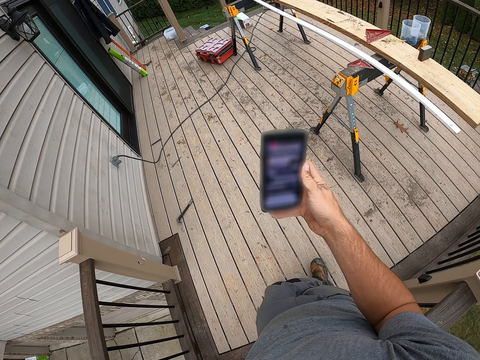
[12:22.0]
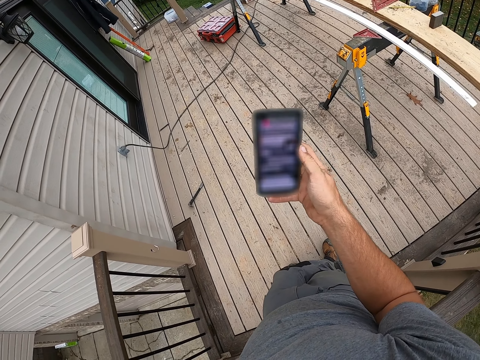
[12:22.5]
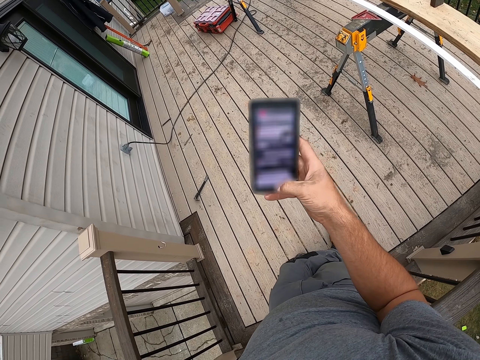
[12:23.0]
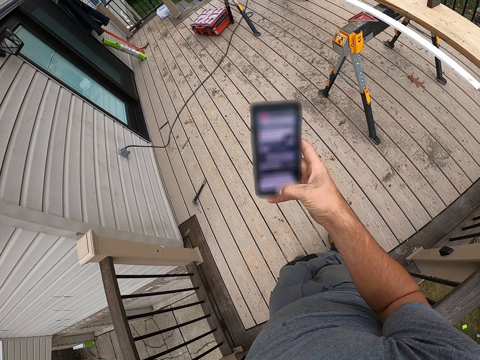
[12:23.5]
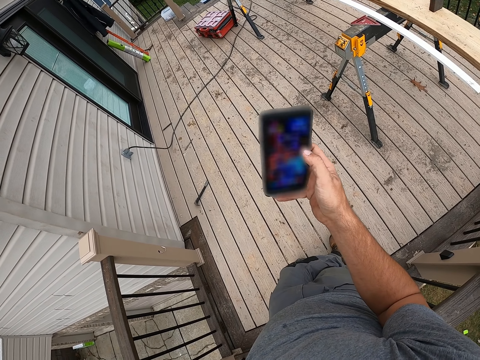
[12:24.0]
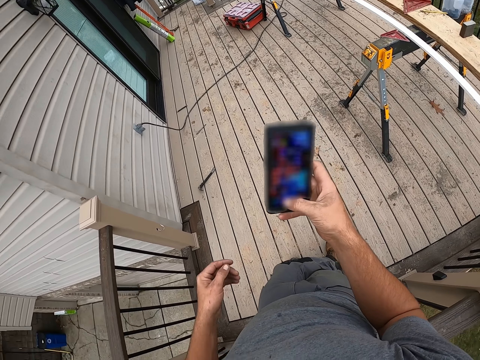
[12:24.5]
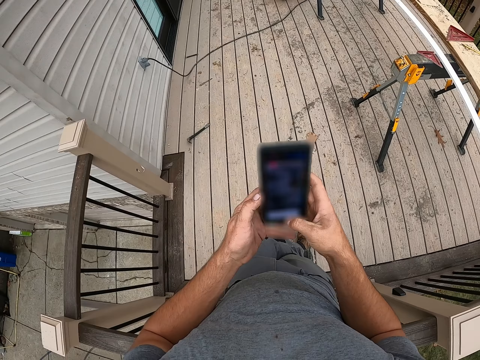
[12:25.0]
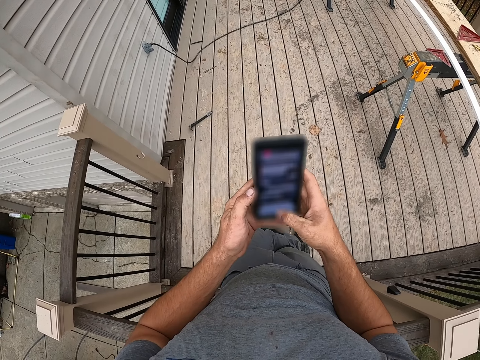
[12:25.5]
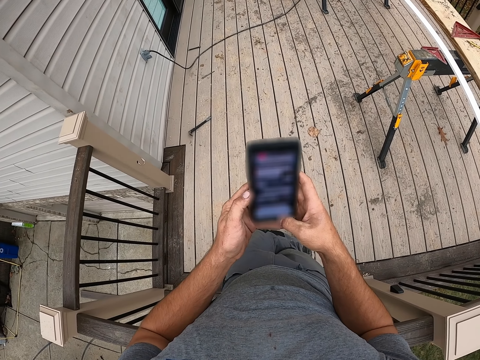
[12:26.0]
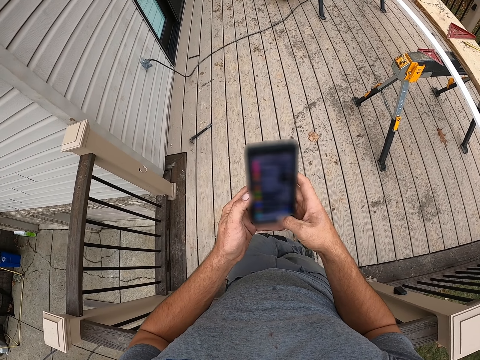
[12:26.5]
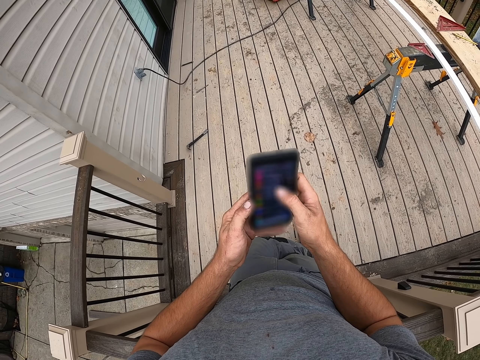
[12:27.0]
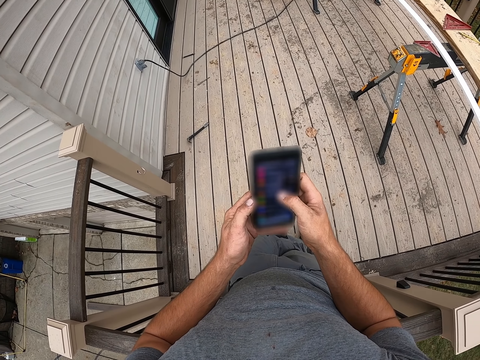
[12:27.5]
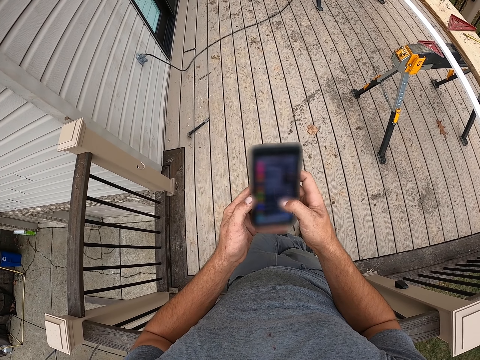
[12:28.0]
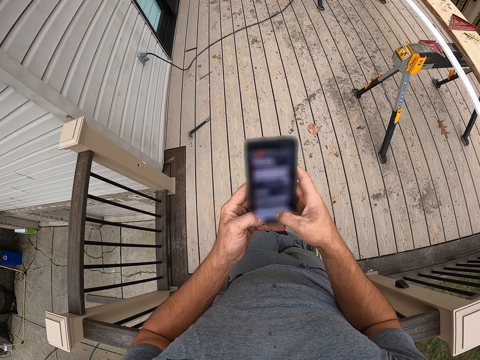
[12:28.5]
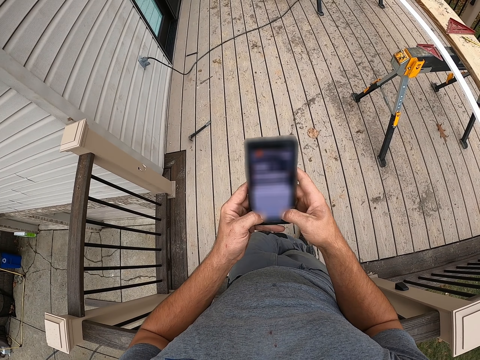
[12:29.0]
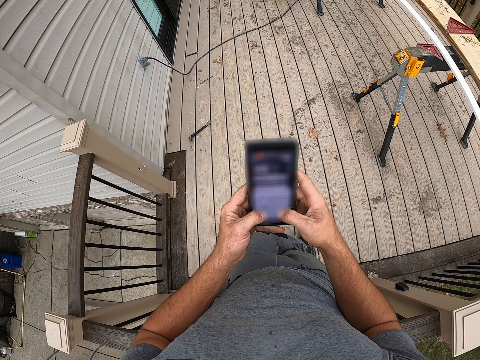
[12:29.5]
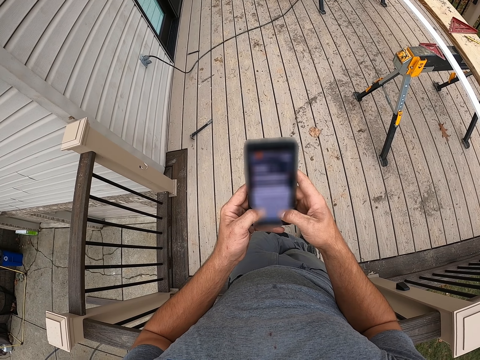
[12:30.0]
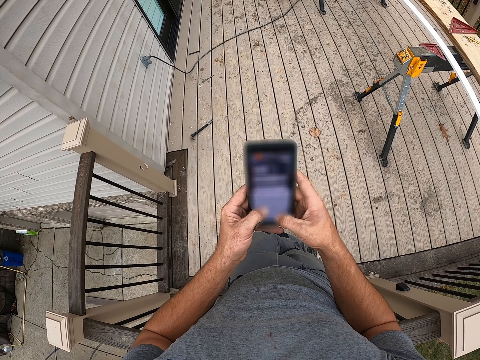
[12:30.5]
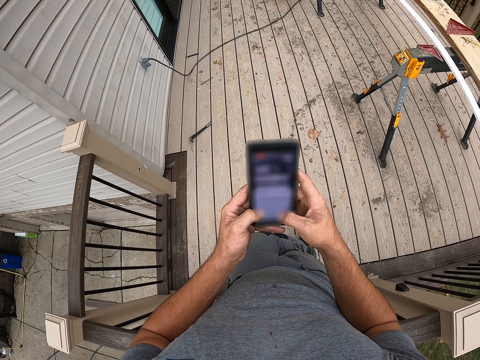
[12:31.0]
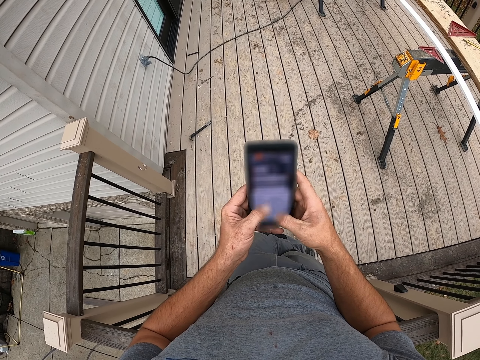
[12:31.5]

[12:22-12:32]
The camera wearer holds the phone with both hands. They scroll the phone.

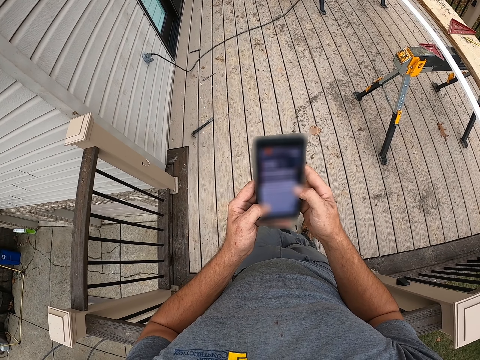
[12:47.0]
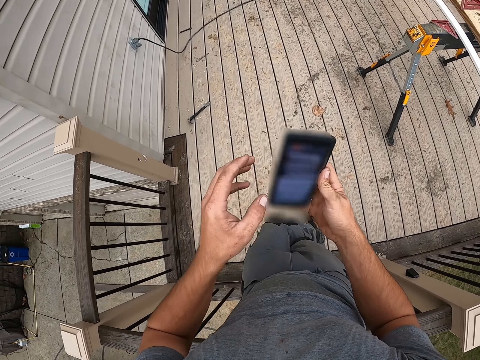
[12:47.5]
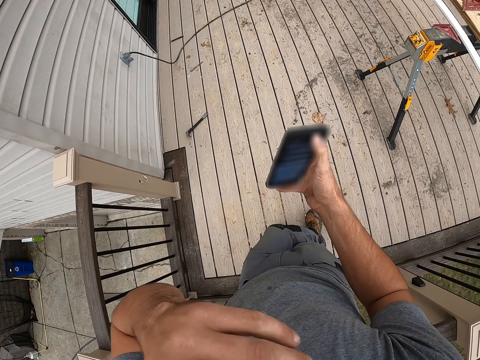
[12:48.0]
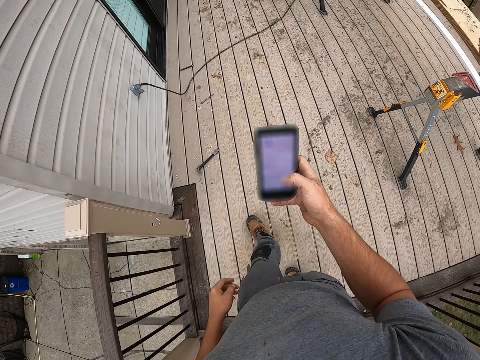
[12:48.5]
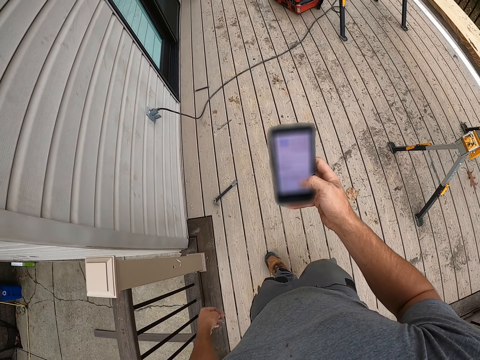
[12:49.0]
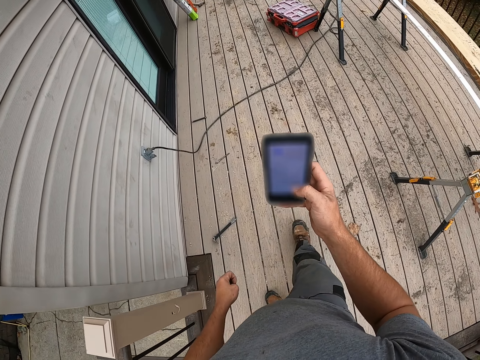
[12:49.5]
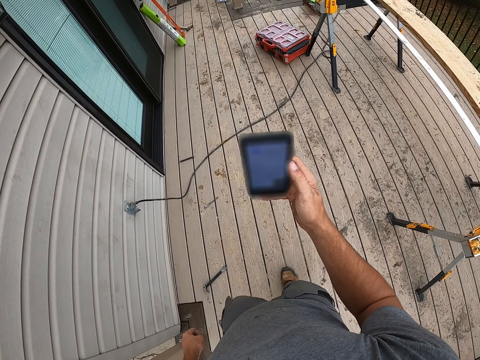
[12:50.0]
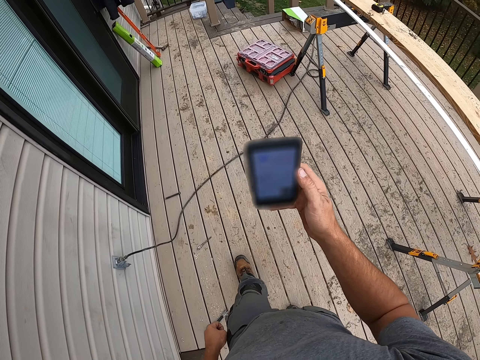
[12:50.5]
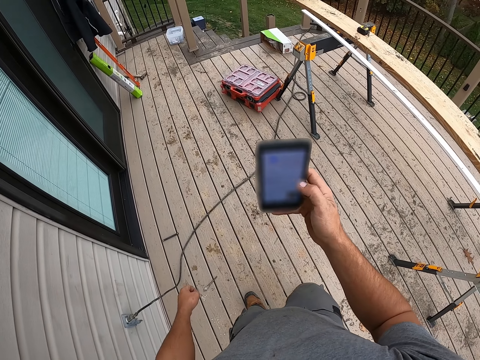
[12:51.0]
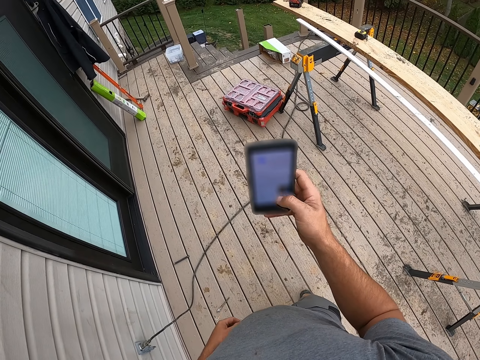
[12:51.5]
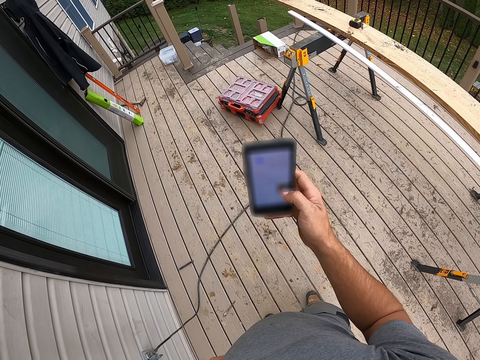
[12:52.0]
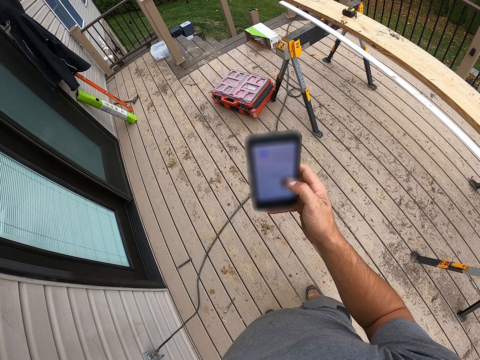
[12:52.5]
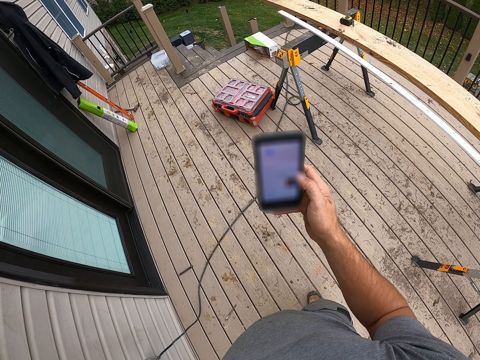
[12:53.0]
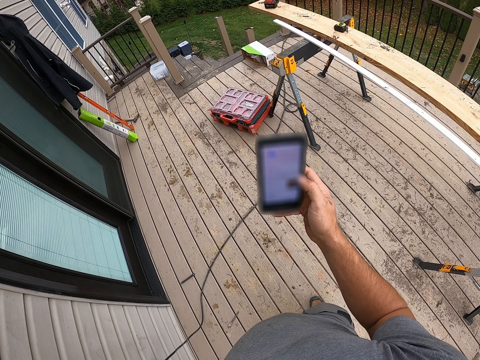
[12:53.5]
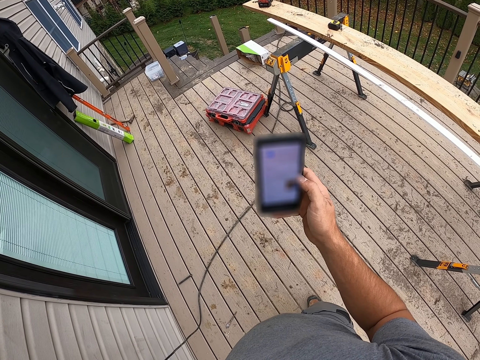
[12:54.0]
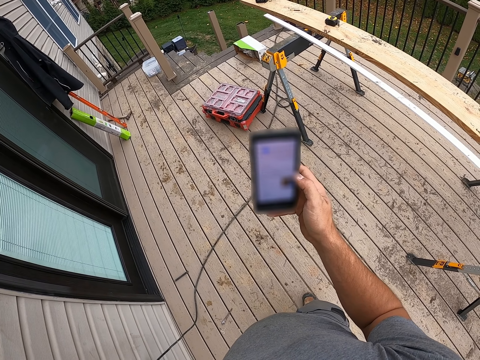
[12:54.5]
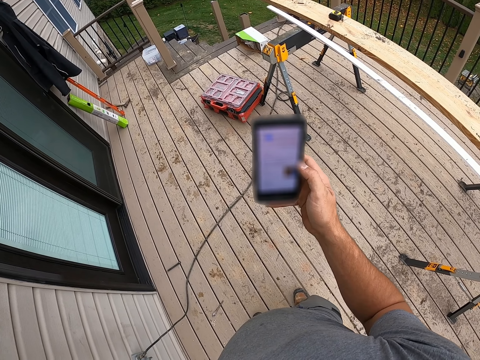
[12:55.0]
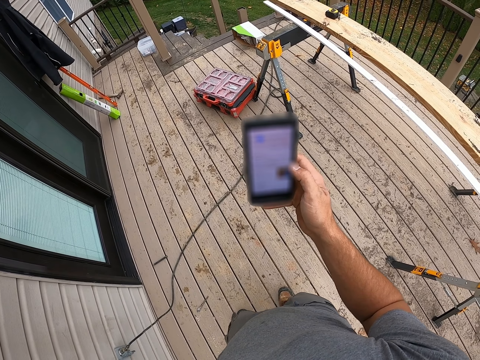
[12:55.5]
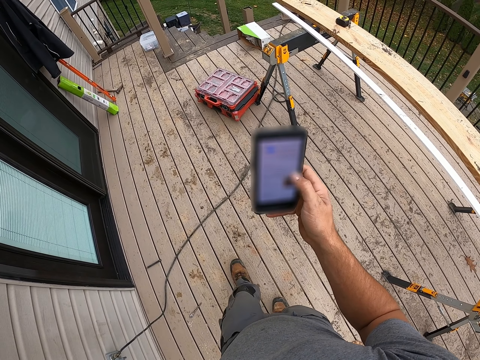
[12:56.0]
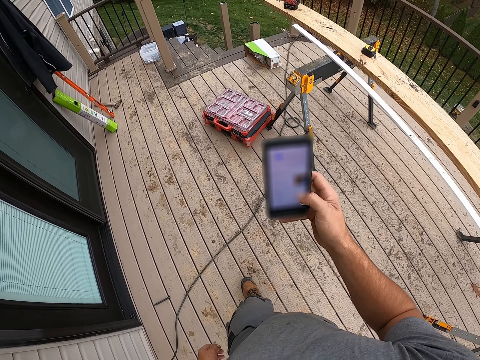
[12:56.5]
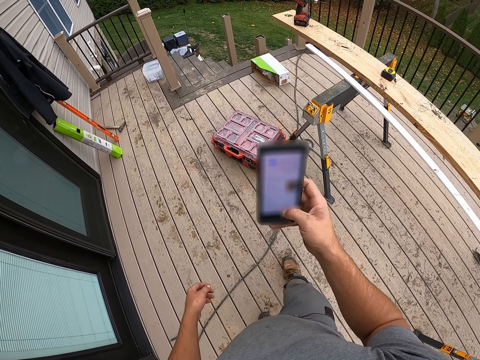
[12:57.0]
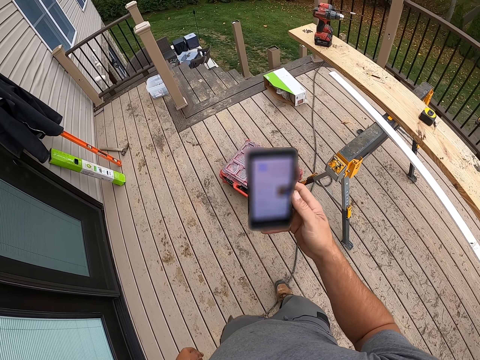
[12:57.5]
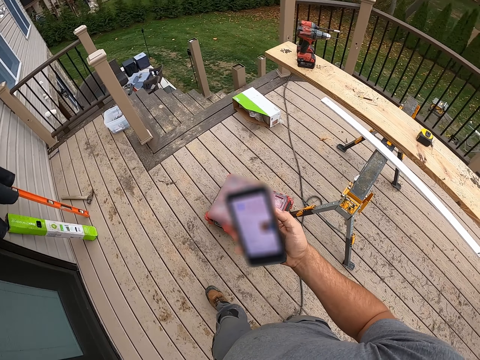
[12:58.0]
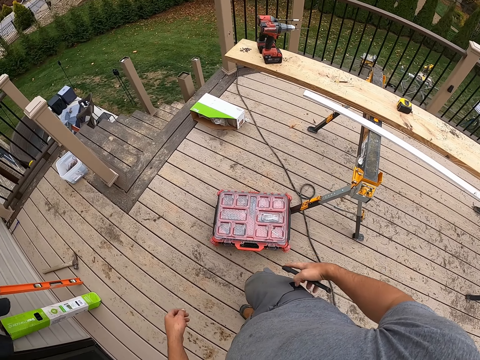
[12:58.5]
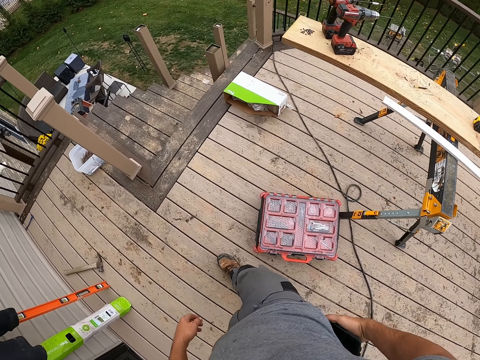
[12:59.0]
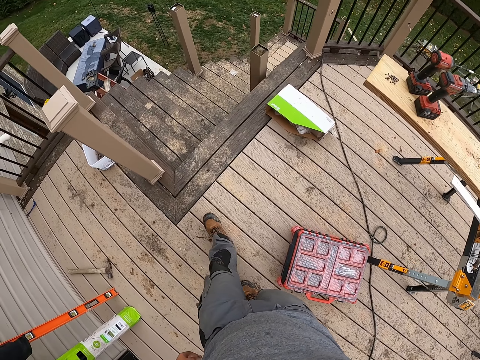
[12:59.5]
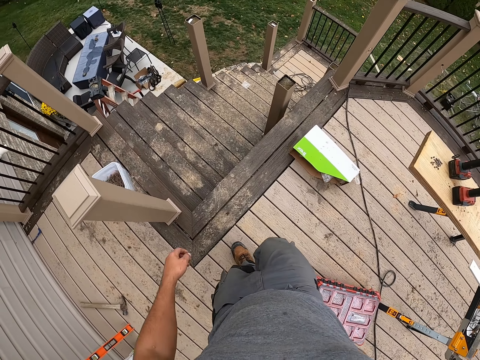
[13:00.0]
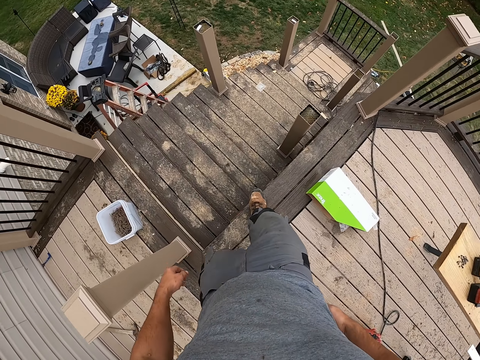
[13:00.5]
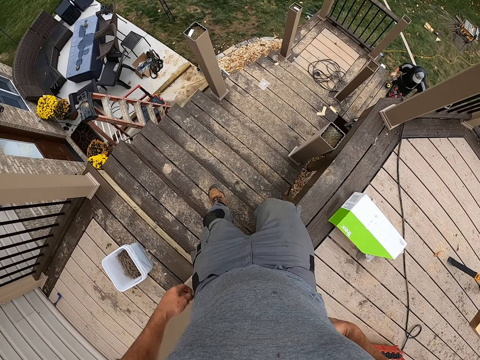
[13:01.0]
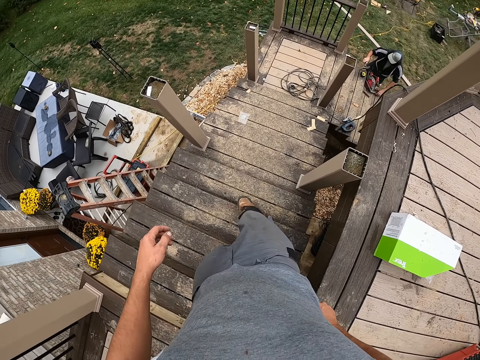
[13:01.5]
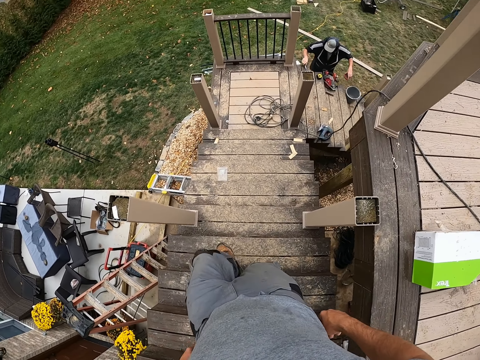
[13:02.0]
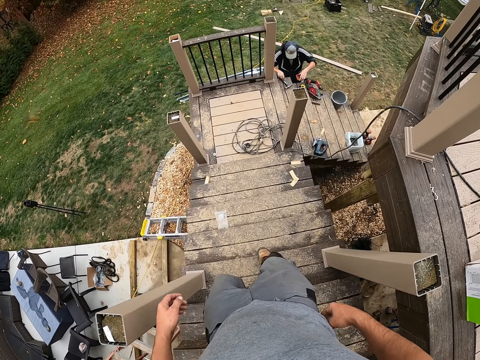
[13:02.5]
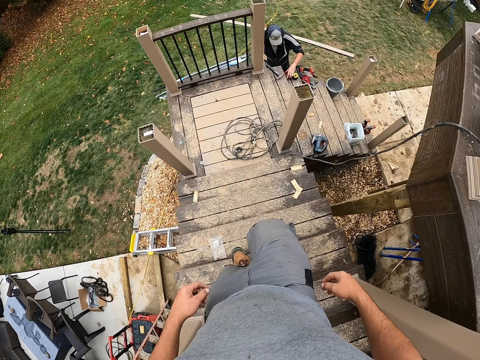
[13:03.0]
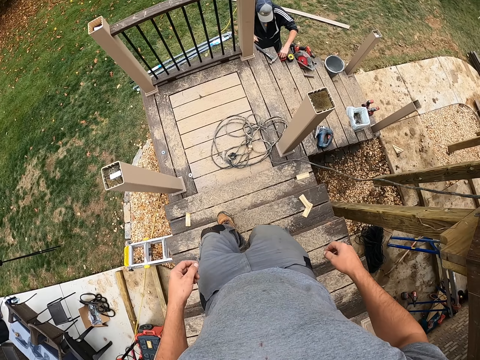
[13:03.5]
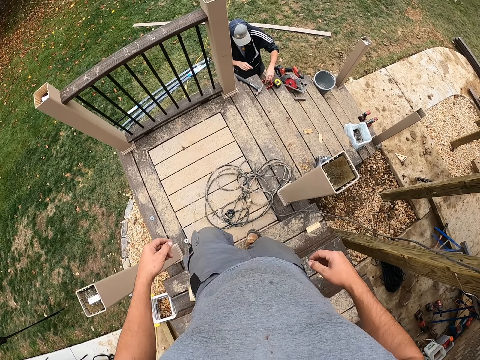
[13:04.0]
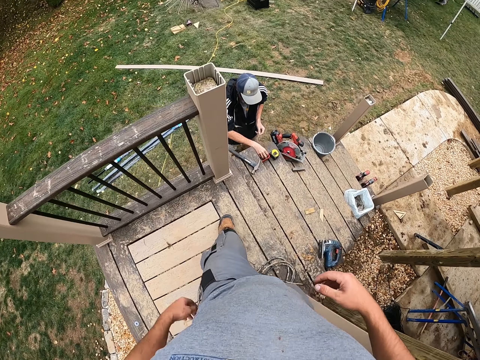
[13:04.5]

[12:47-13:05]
The camera wearer lifts a hand up. They walk in the house. They walk forward. They stand while scrolling the phone. They walk forward. They put the mobile phone in the pocket. They walk down the stairs.
